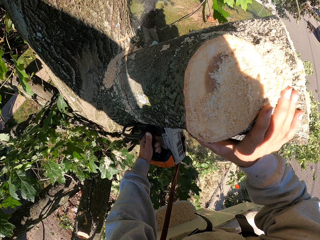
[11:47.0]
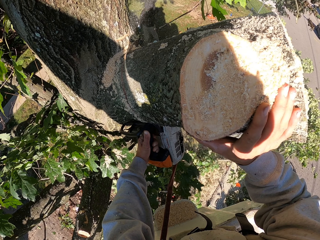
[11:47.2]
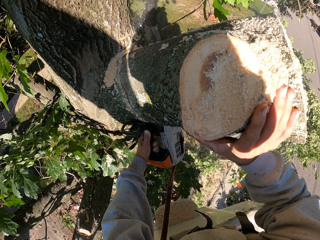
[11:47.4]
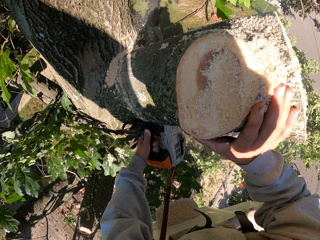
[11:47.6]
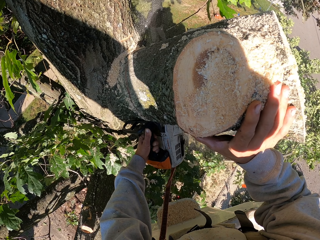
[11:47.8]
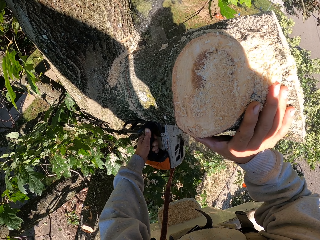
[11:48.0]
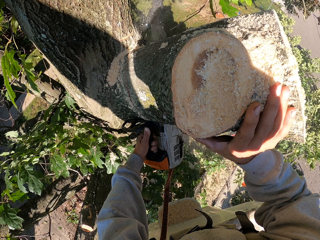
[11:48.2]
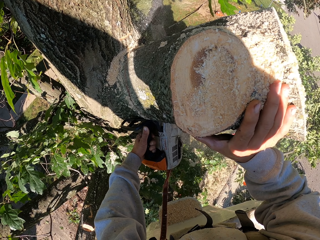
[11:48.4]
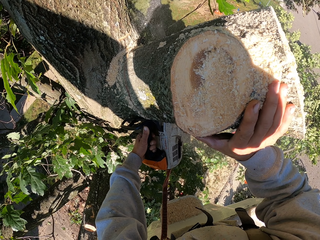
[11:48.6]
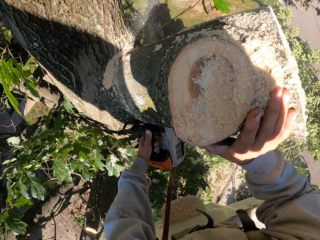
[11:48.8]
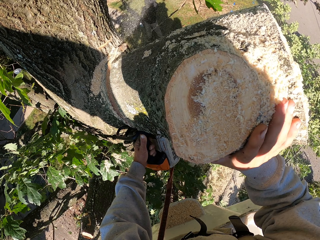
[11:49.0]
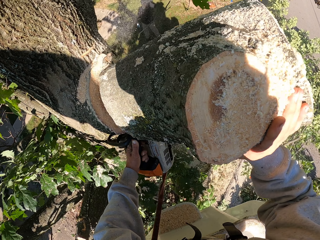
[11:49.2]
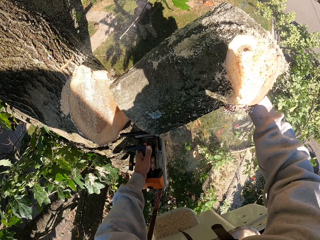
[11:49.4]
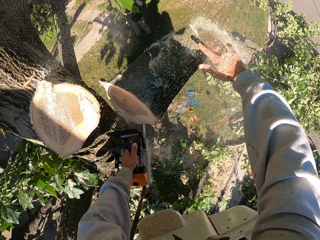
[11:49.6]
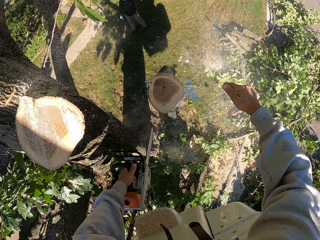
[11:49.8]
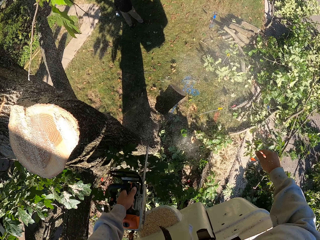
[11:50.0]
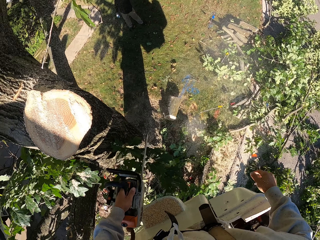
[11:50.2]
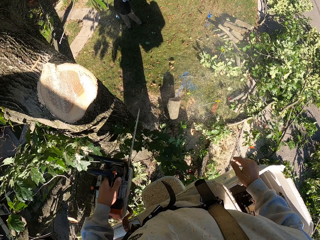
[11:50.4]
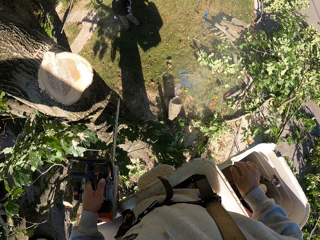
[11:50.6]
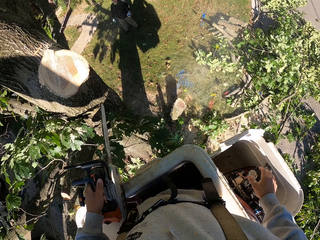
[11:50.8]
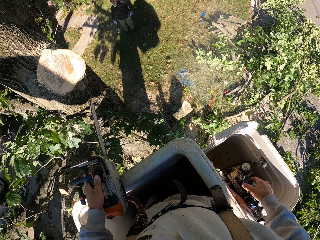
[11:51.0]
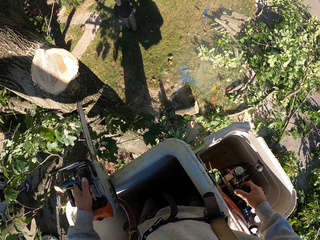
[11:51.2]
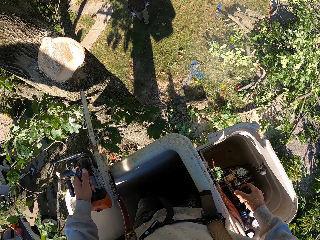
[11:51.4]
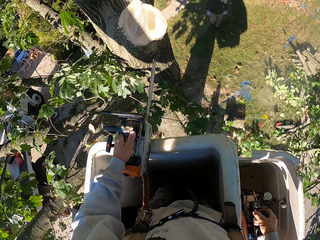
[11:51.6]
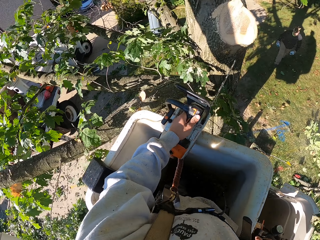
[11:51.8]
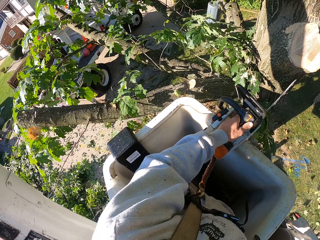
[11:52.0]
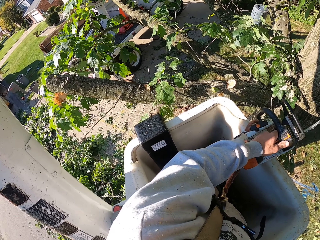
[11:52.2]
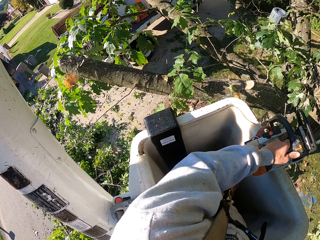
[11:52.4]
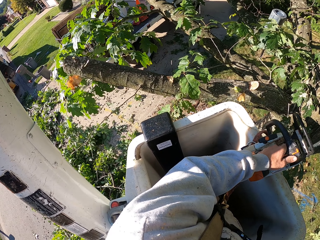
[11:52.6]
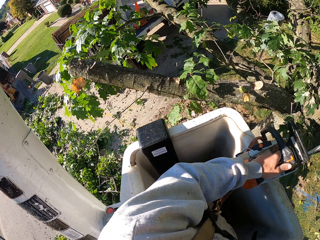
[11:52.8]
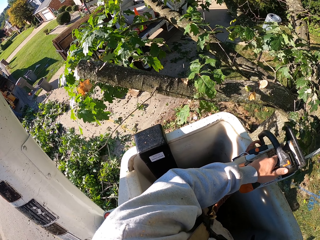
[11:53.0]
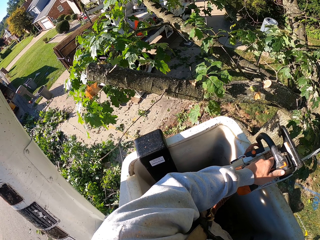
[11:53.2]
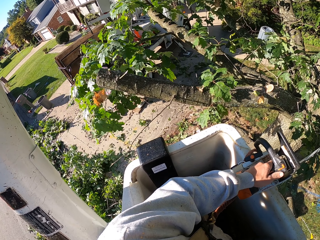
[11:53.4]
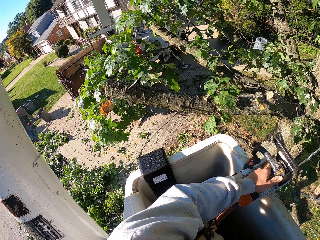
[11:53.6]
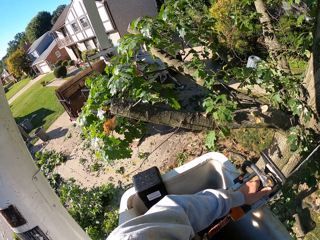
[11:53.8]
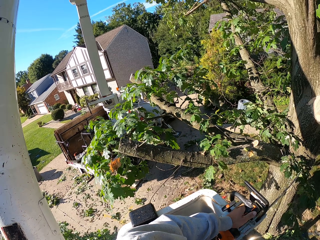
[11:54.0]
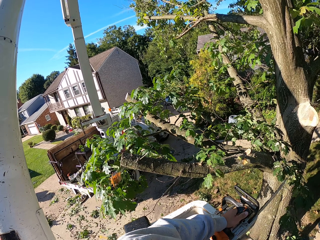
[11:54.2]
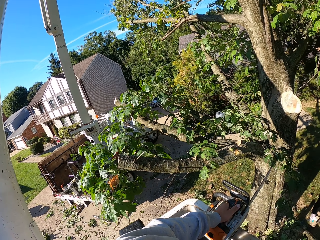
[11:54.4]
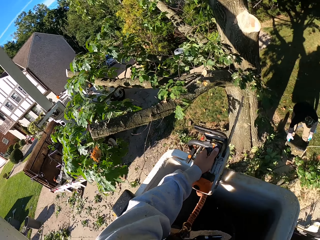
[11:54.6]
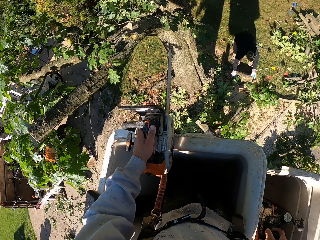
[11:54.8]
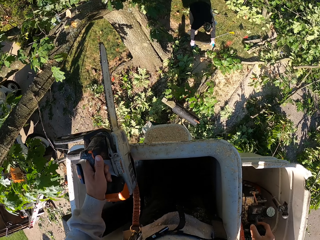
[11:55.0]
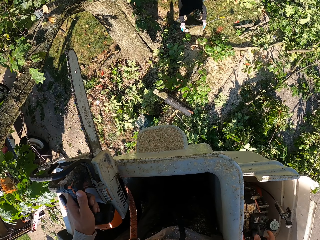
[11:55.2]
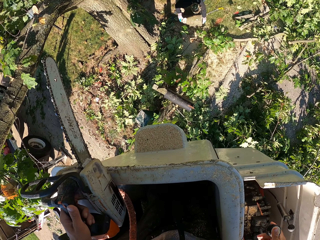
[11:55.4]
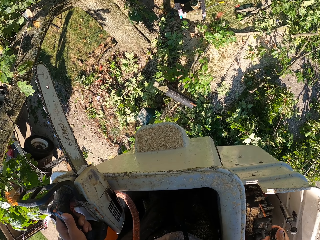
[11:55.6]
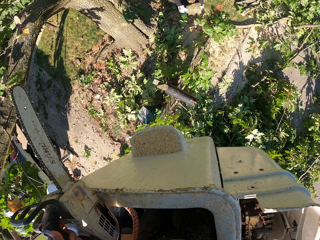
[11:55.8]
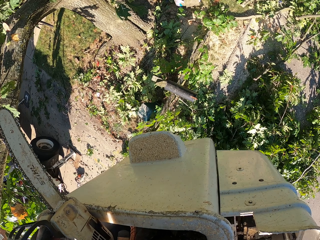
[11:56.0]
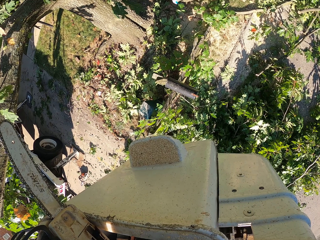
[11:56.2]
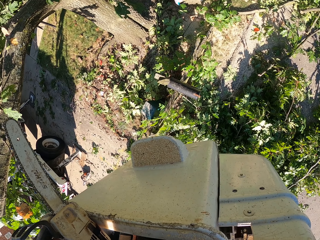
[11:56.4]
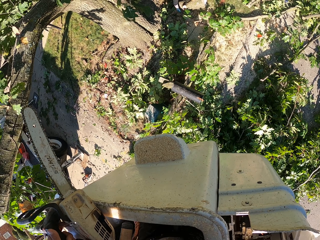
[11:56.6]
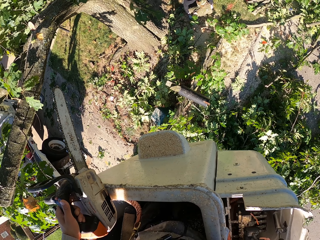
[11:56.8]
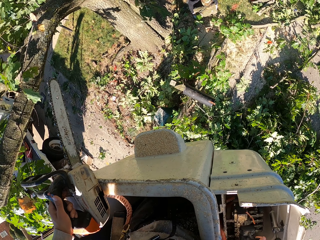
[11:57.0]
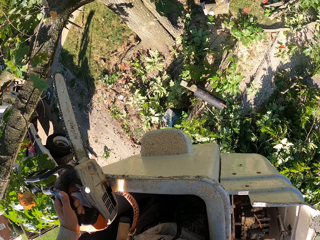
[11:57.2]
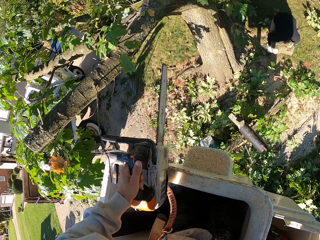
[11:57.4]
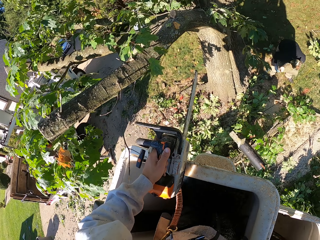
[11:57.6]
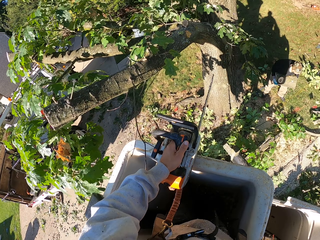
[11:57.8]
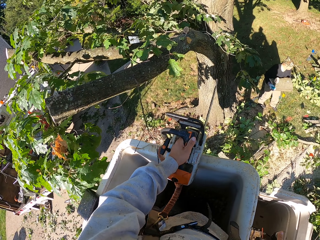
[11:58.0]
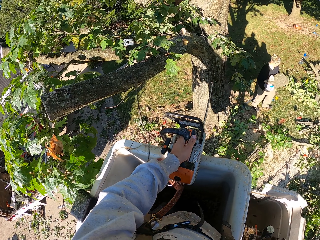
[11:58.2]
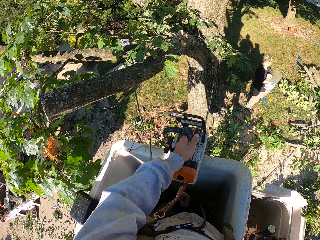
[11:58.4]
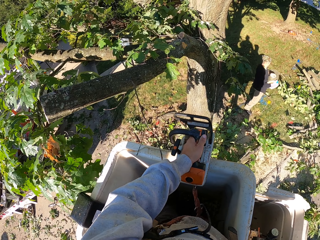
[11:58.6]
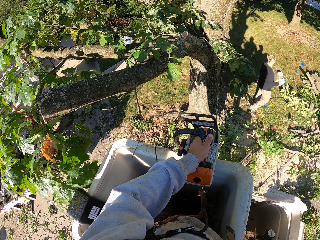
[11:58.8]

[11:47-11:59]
The camera wearer pushes the branch to the ground with his right hand. He cuts the tree branches with a power saw. He places the chain saw in his left hand on the carriage of the aerial lift. He operates the lever of the aerial lift with his right hand. A man carries the branch from the ground with his hands.

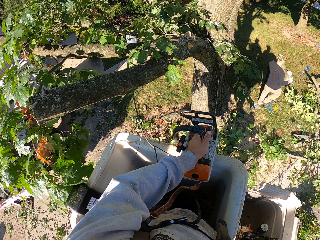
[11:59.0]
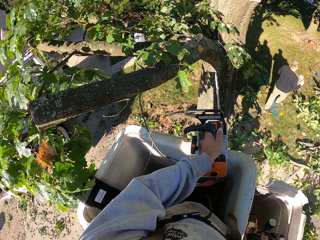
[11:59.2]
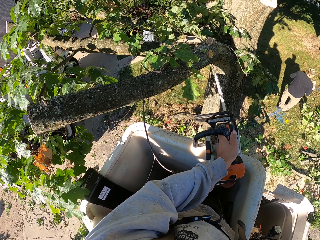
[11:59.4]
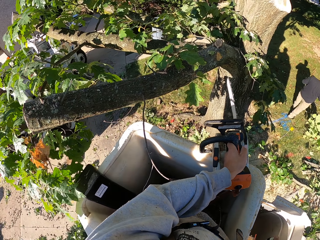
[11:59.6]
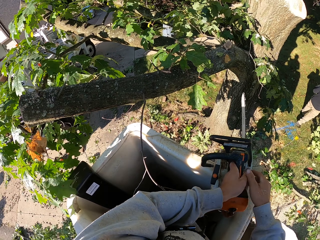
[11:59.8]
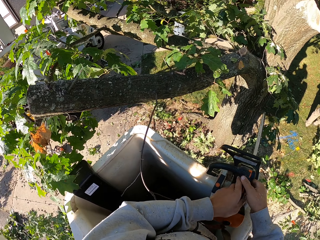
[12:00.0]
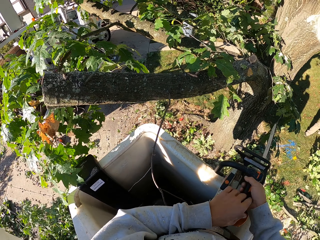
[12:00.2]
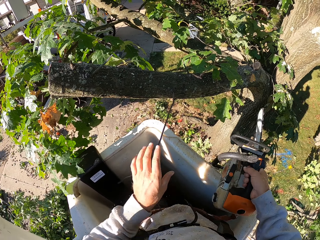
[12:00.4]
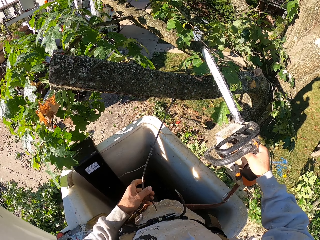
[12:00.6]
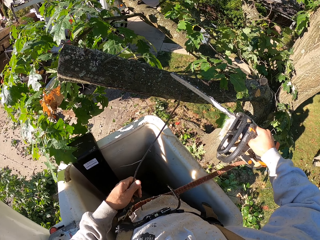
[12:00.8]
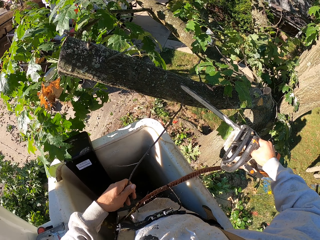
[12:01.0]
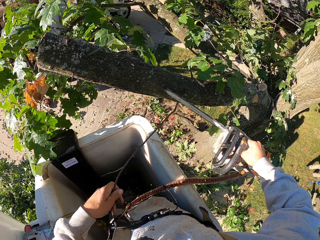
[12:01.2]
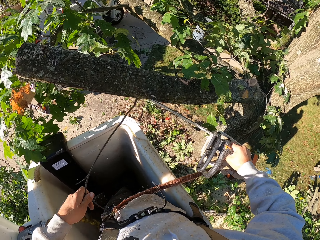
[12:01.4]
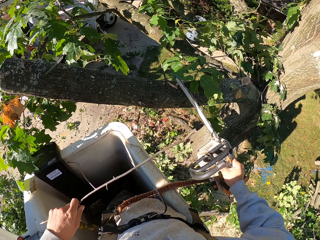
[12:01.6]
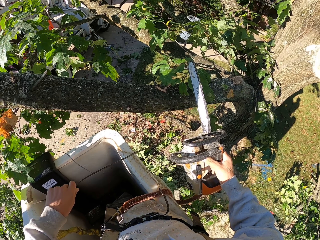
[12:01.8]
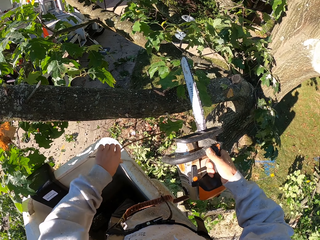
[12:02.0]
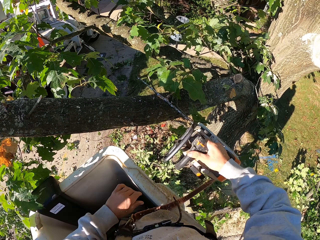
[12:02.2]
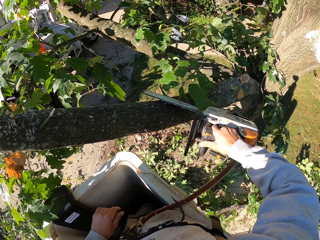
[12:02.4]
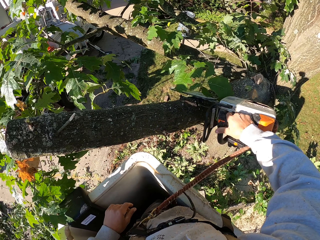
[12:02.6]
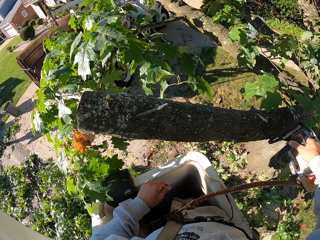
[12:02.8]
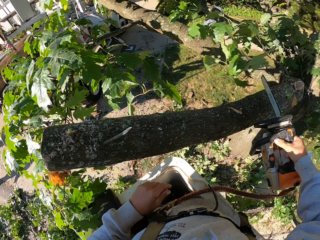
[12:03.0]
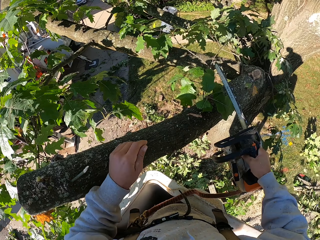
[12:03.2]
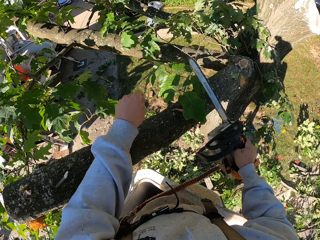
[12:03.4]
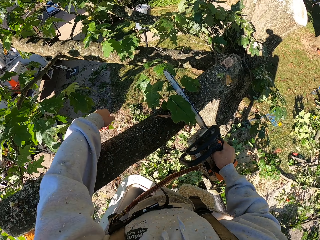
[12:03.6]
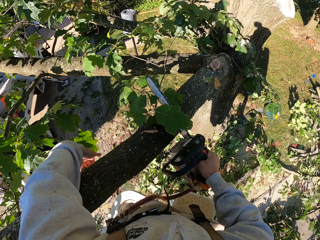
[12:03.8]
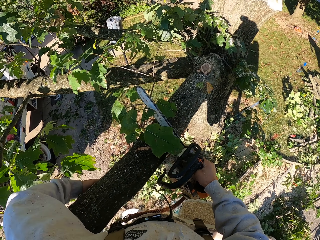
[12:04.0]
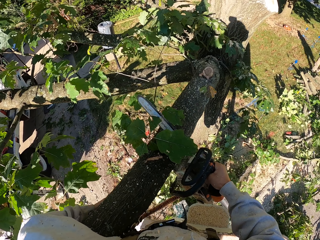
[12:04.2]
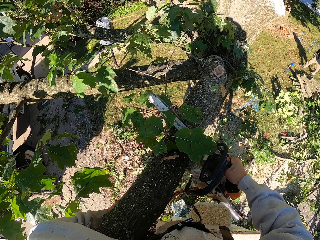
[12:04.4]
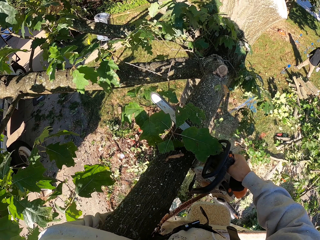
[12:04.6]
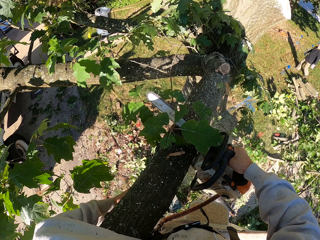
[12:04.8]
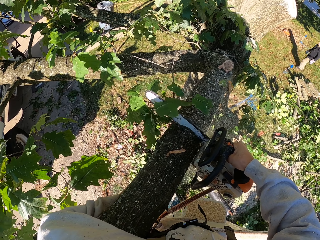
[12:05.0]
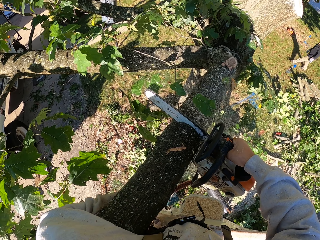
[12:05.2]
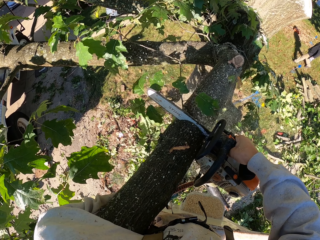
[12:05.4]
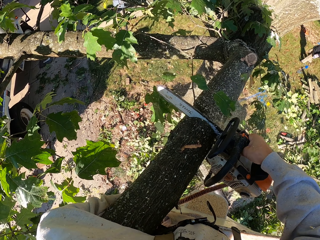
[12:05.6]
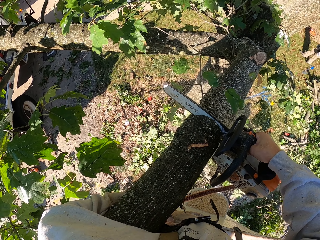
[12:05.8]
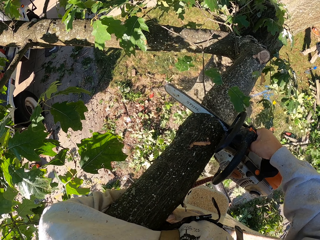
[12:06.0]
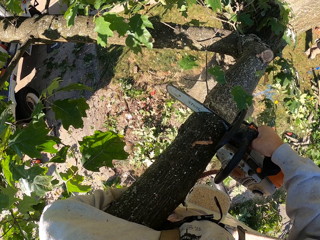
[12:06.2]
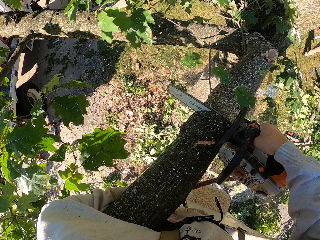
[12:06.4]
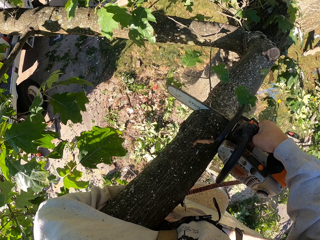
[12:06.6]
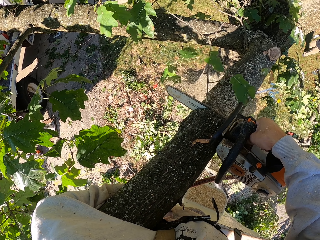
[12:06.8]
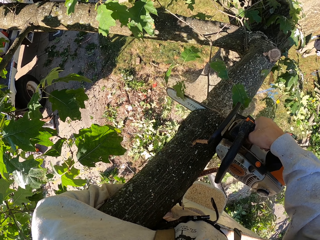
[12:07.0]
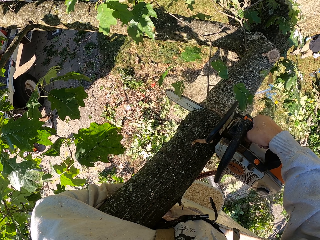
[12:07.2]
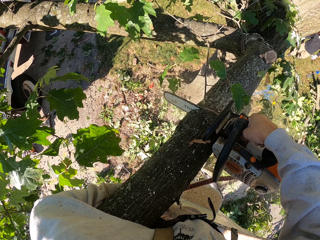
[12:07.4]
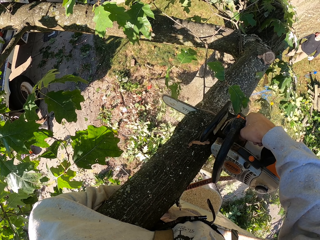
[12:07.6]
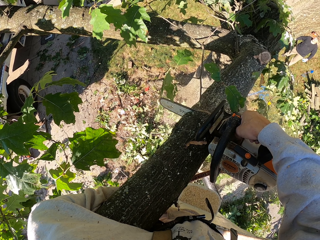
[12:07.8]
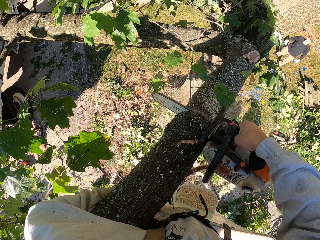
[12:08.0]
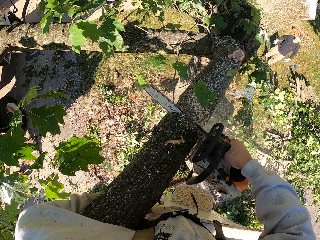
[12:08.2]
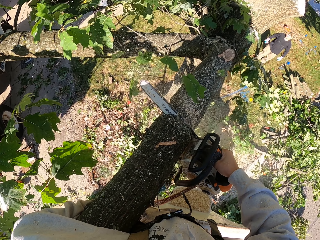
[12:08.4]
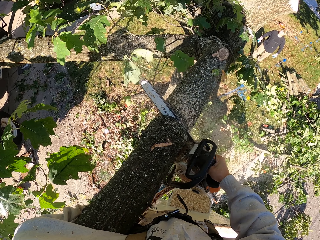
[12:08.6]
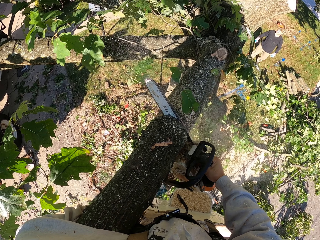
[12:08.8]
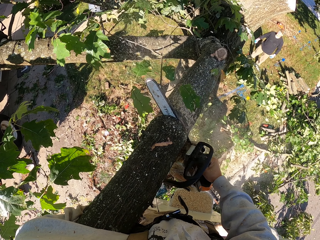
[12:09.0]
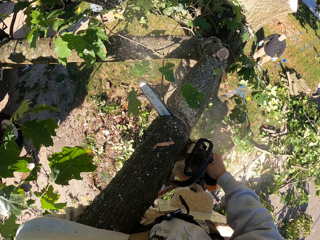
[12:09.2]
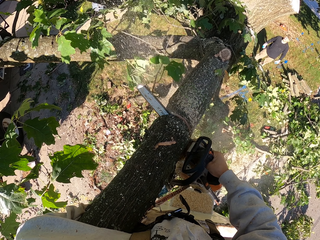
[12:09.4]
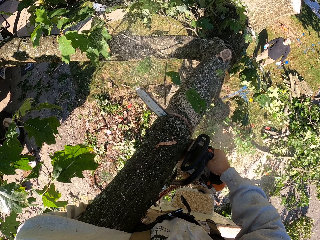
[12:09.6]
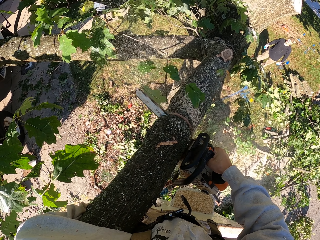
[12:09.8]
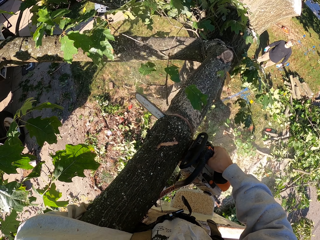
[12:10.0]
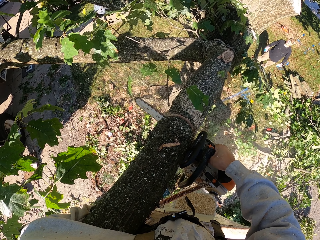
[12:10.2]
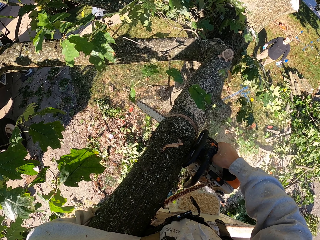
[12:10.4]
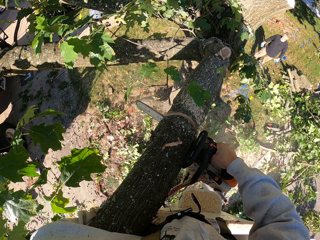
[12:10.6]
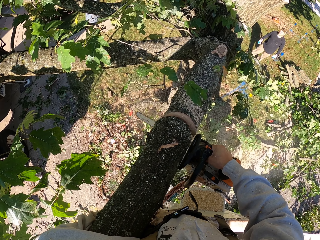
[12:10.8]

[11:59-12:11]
The camera wearer passes the chain saw from his left hand to his right hand. He holds a twig on the tree with his left hand. He cuts the twig from the tree with the chain saw in his right hand. He throws the twig in his left hand to the ground. He cuts leaves from the tree with the chain saw in his right hand. He holds a branch of the tree with his left hand. He cuts the branch with the chain saw in his right hand.
